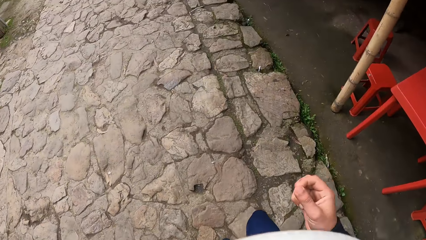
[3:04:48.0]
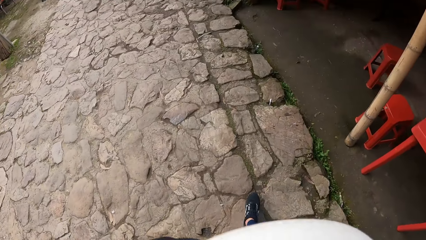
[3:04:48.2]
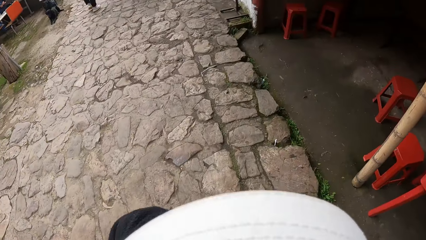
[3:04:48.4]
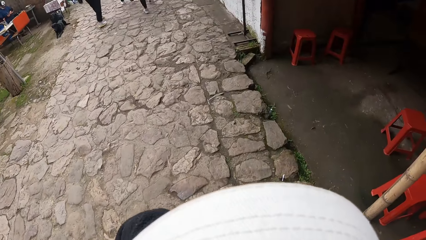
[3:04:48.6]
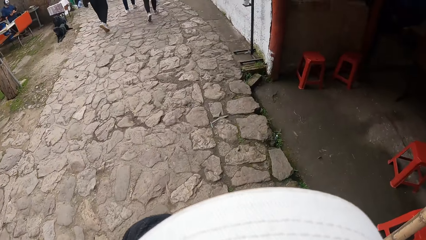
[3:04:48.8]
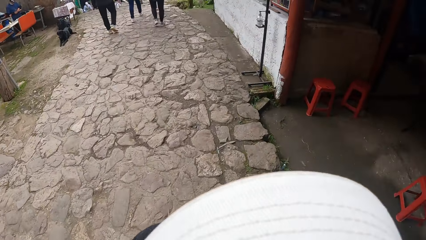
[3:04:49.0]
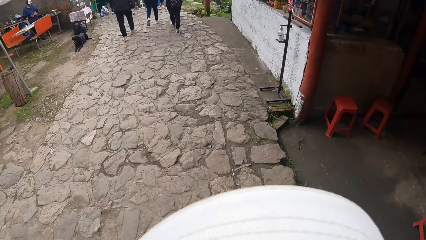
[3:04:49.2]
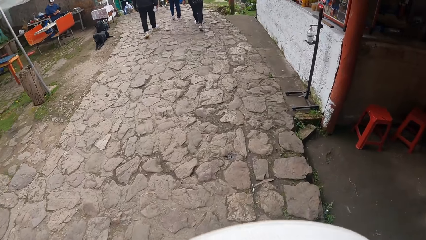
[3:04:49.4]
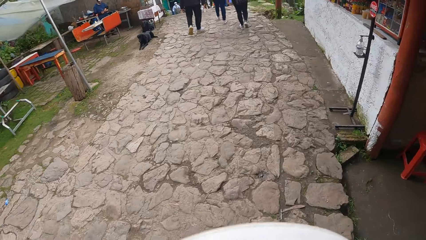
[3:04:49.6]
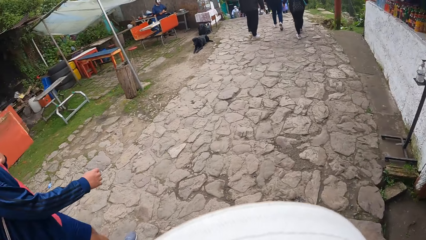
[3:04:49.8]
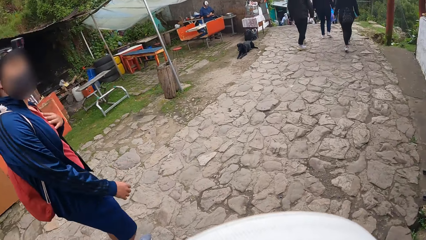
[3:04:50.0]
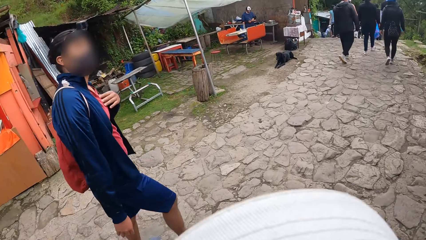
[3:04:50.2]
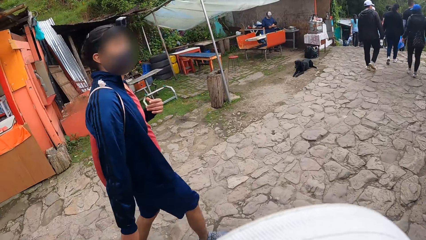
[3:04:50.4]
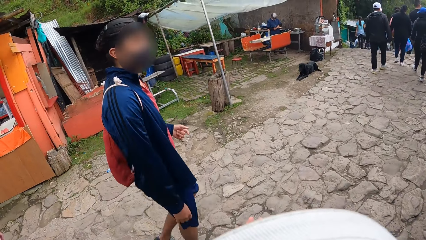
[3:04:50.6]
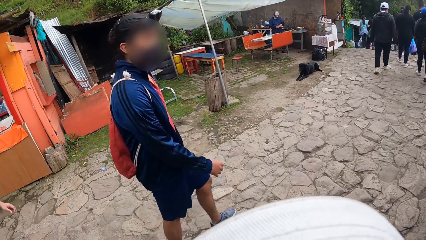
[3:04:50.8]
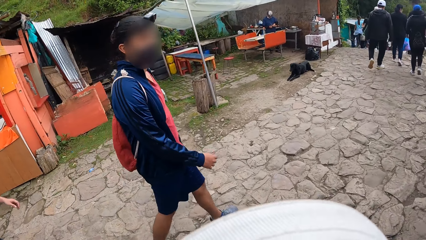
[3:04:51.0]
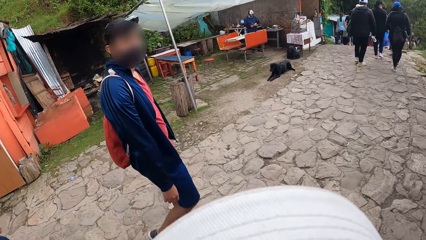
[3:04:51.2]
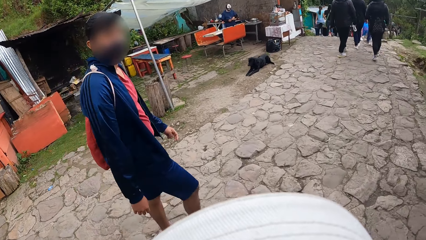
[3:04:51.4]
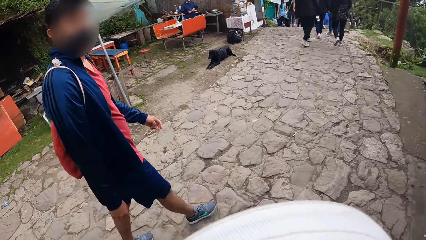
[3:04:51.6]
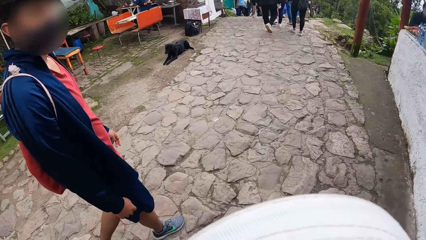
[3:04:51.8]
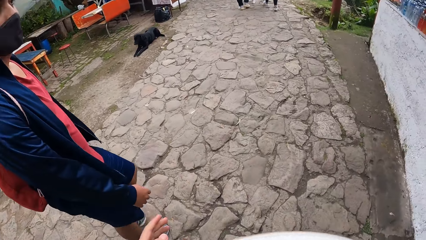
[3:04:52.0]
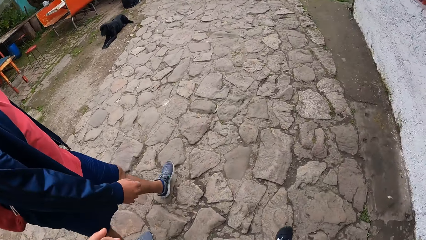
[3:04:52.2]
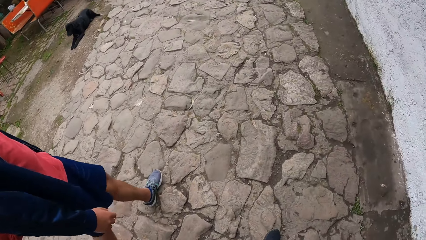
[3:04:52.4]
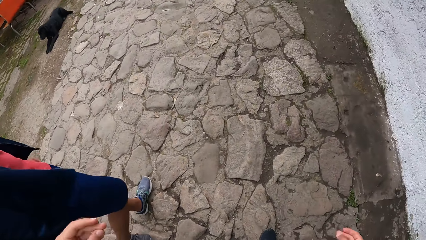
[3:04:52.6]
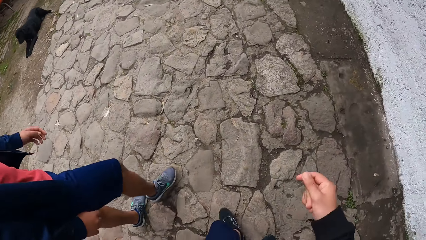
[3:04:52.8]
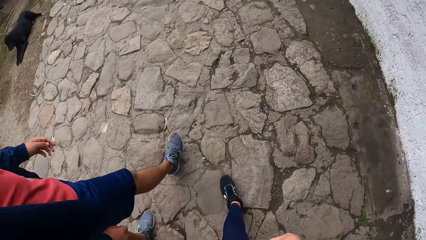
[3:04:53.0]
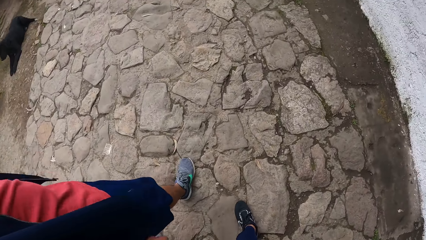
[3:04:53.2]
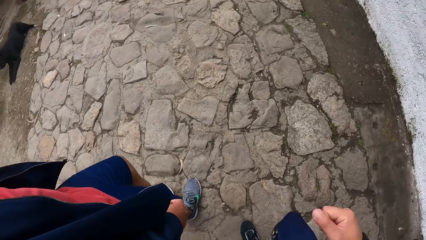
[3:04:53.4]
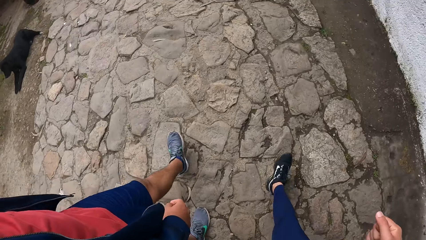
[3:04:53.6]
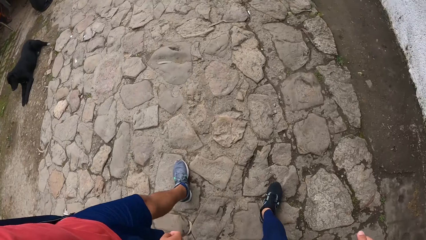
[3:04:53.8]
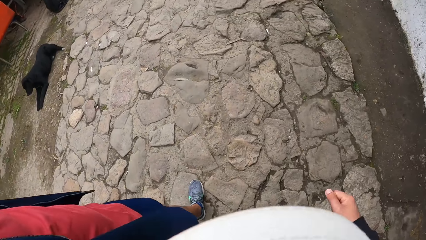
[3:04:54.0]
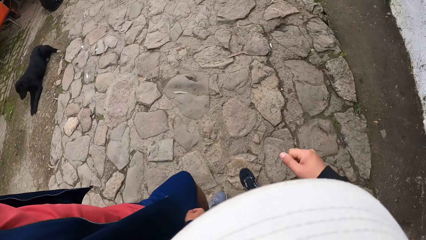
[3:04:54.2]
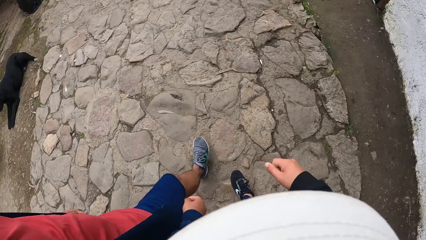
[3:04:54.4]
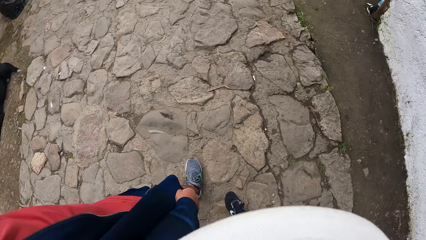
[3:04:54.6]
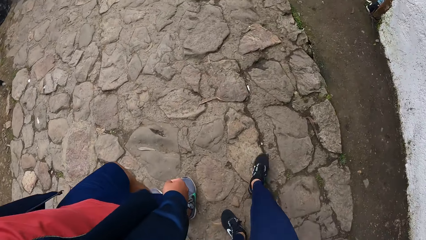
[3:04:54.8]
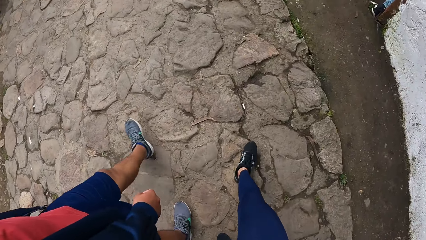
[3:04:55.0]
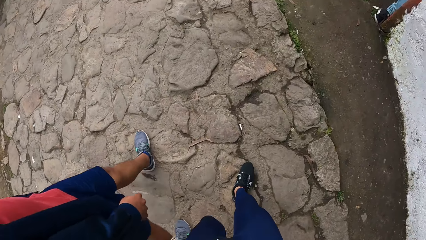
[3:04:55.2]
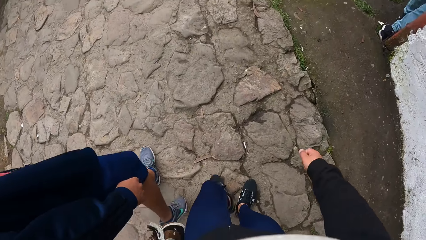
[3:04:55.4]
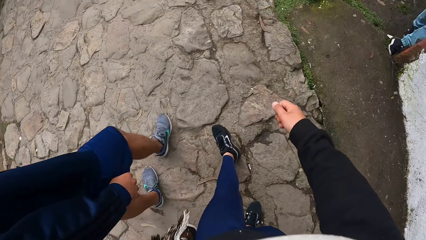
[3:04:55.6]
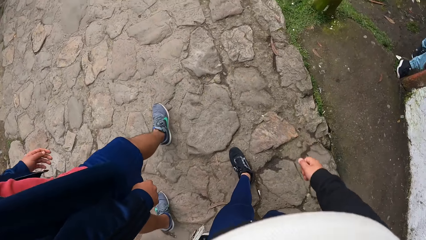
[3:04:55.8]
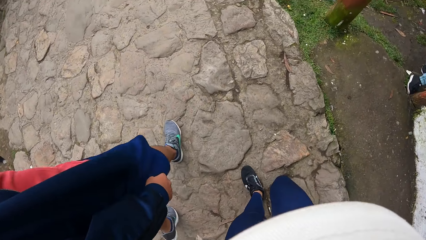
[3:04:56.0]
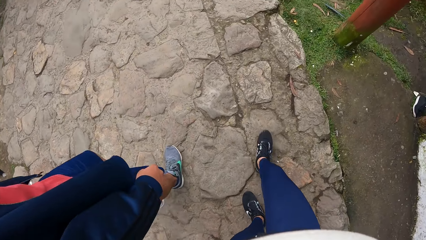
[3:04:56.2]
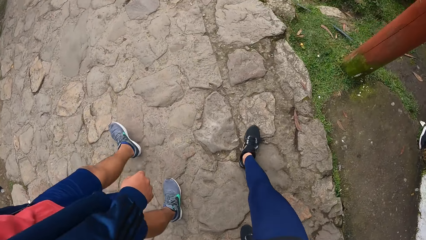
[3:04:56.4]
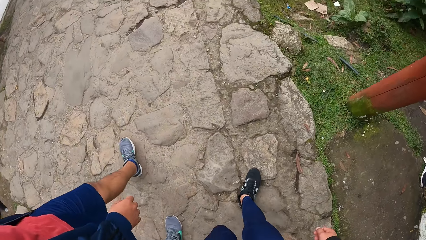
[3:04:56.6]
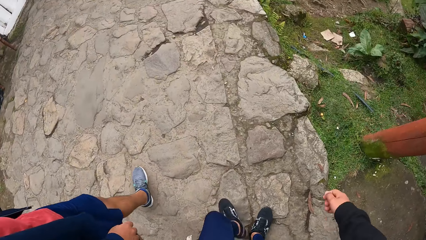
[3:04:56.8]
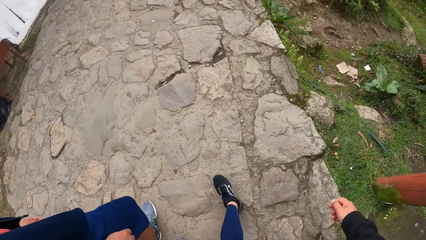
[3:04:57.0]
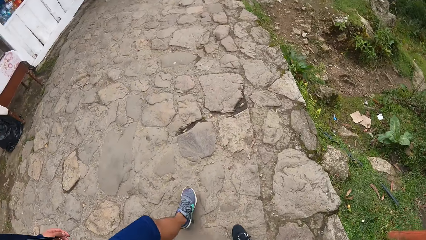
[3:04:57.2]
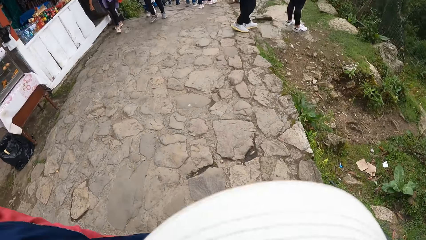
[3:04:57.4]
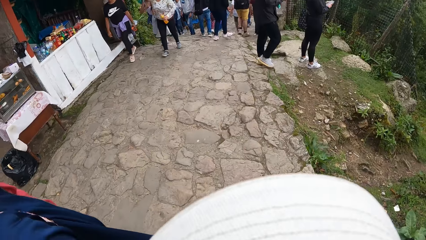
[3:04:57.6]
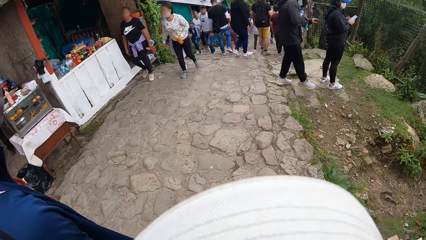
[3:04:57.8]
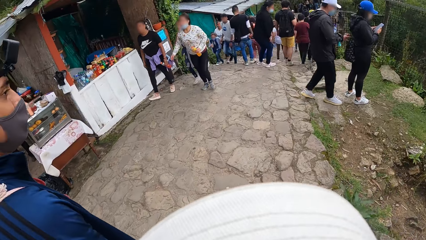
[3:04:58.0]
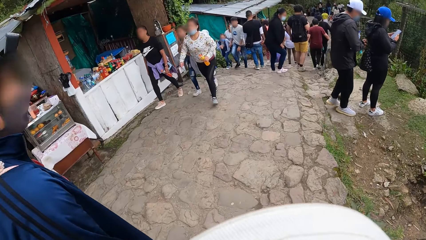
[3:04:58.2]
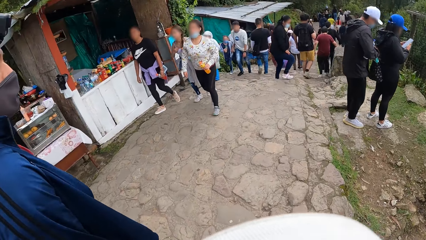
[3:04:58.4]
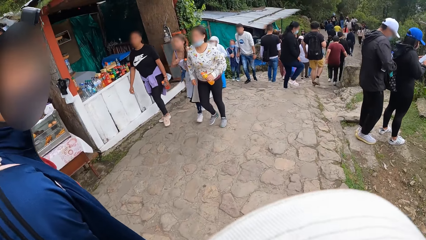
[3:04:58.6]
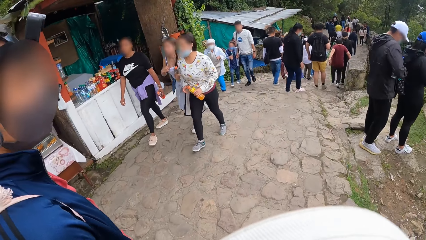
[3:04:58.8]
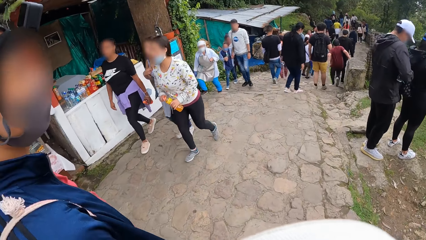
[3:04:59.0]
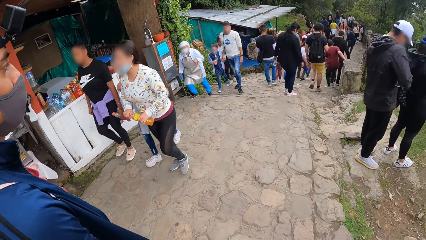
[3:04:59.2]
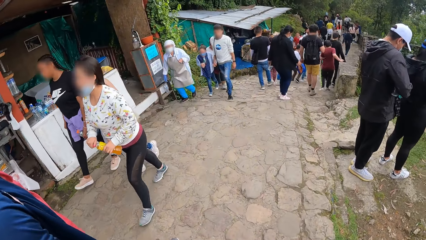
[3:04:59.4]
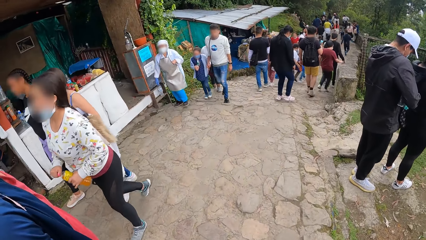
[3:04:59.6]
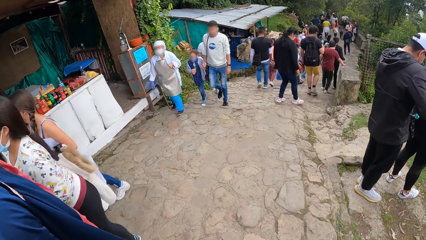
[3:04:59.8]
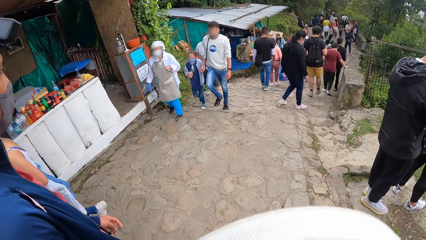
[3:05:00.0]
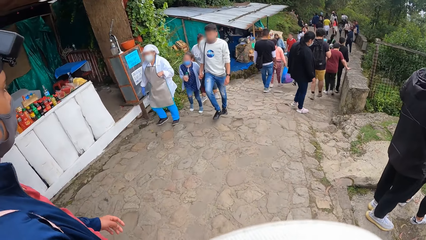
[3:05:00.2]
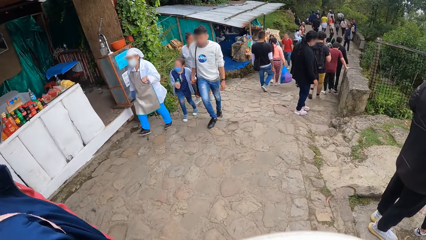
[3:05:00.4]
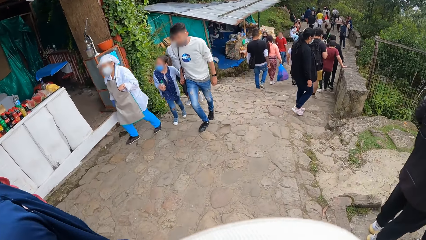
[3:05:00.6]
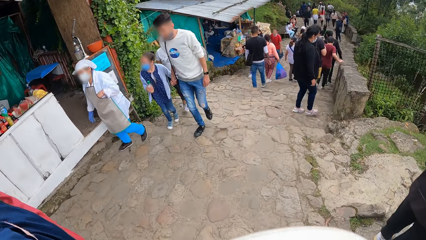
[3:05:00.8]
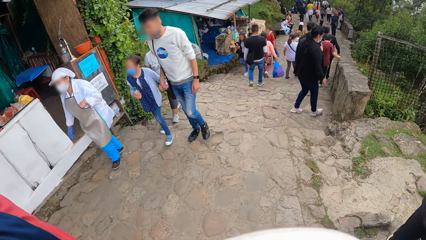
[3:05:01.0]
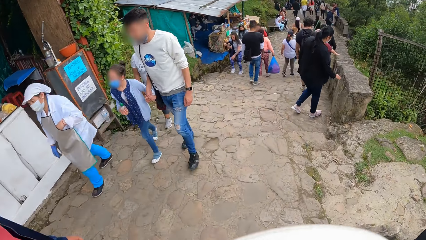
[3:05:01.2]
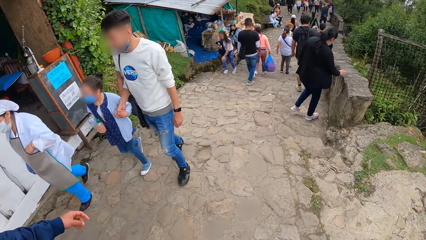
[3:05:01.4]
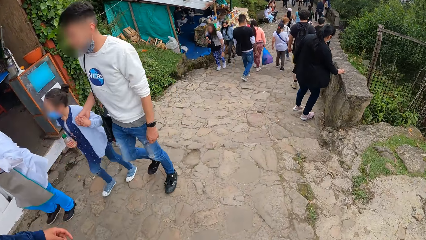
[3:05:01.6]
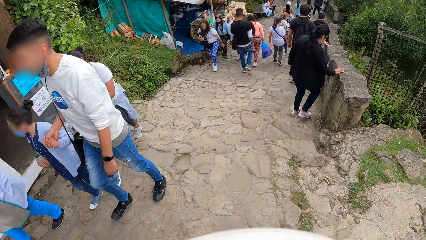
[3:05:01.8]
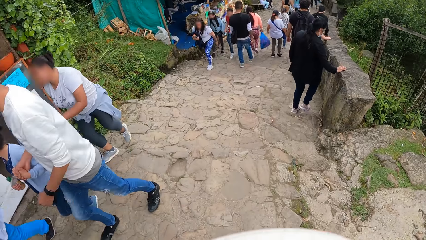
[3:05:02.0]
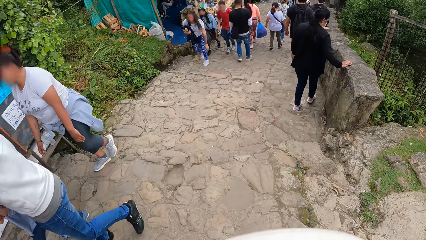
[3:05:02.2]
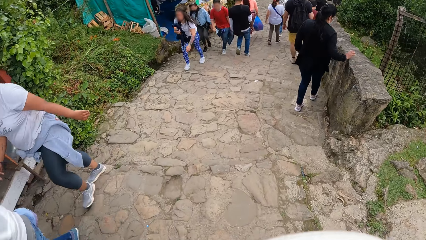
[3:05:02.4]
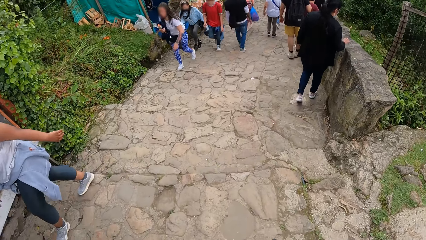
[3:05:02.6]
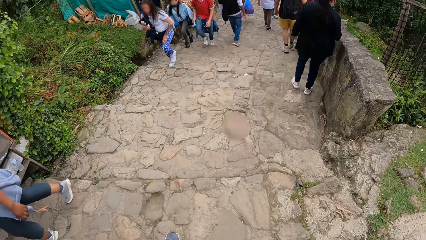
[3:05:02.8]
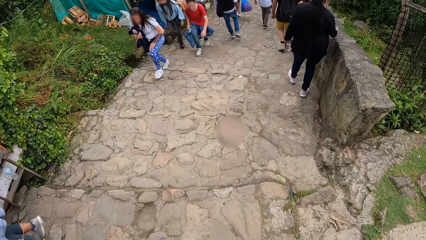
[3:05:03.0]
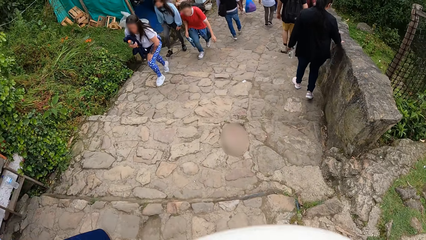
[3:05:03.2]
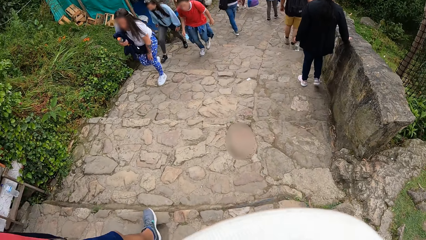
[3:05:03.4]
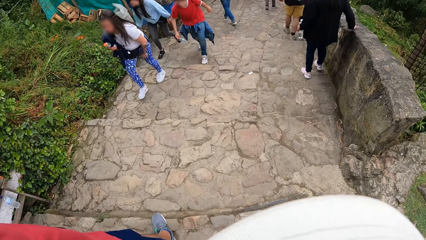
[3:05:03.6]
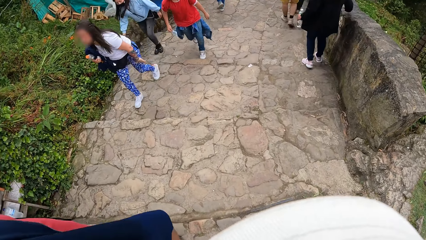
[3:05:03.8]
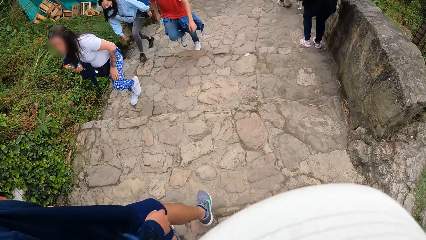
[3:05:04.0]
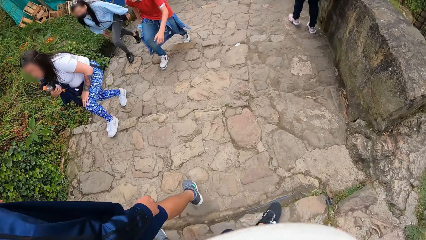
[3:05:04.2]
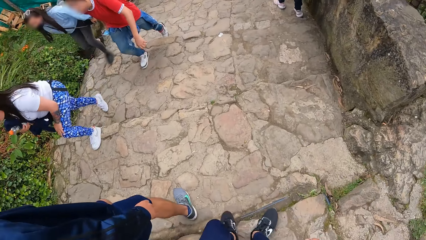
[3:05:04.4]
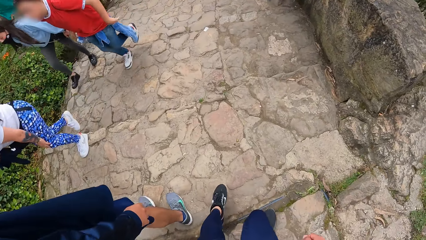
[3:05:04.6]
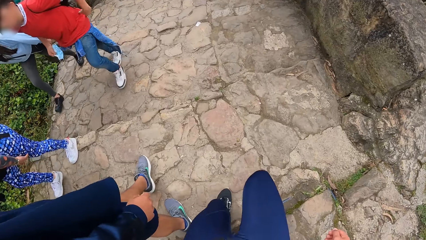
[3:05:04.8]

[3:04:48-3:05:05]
The camera wearer drops his right hand. He looks at the man.
